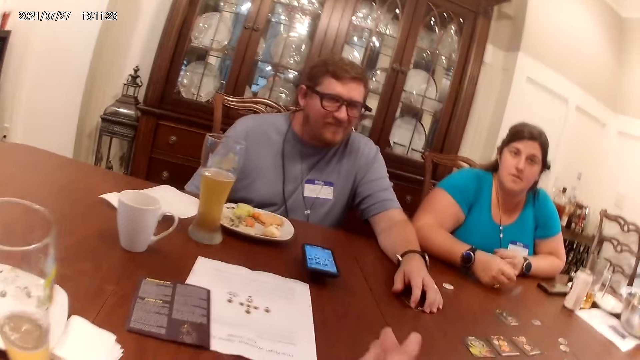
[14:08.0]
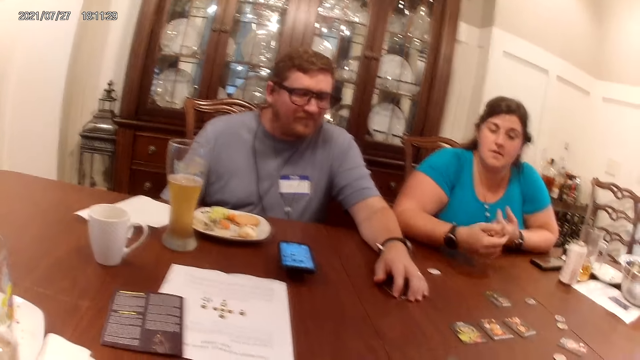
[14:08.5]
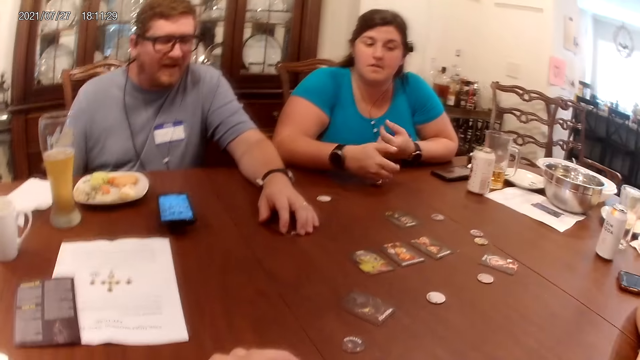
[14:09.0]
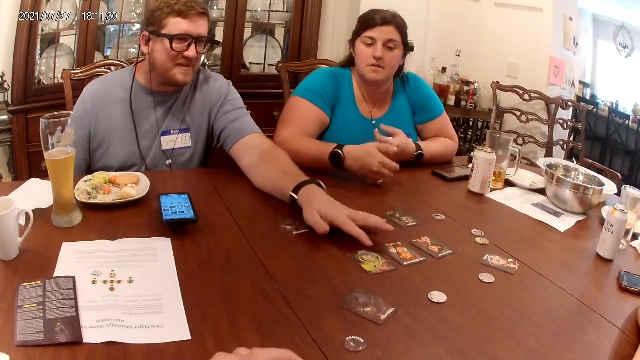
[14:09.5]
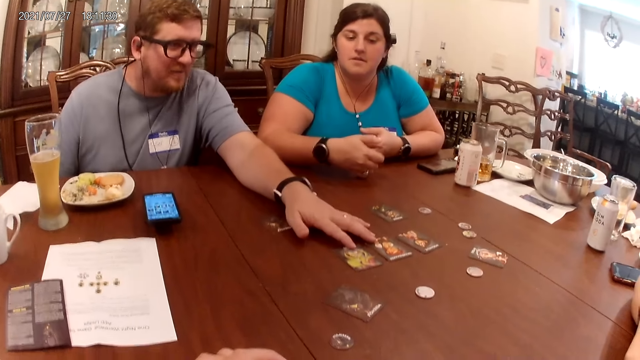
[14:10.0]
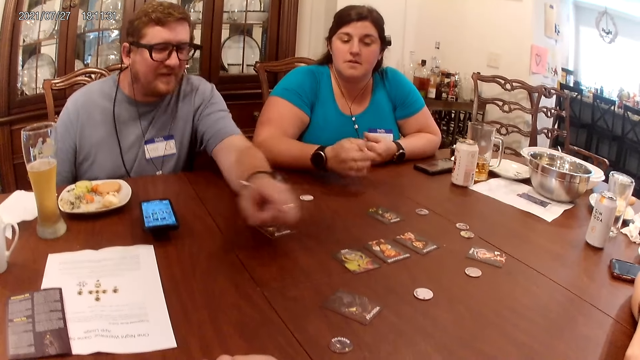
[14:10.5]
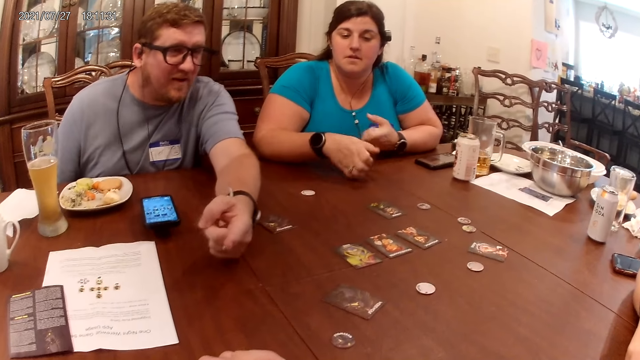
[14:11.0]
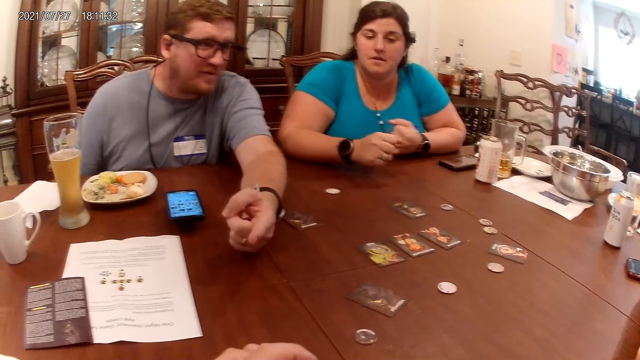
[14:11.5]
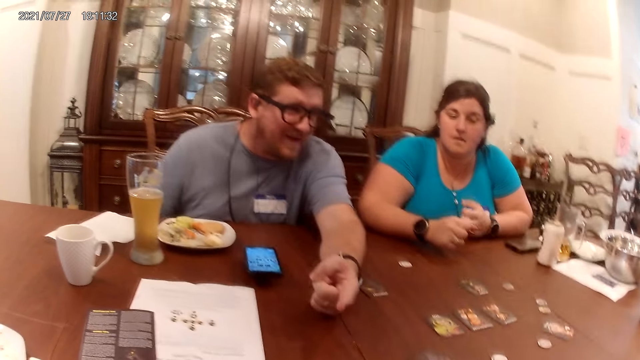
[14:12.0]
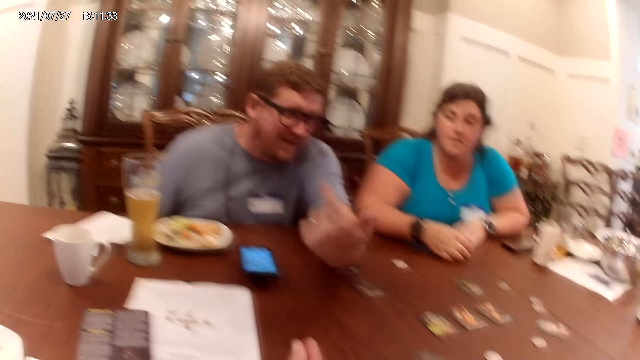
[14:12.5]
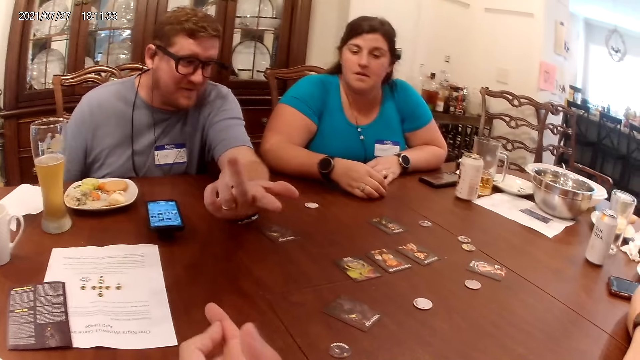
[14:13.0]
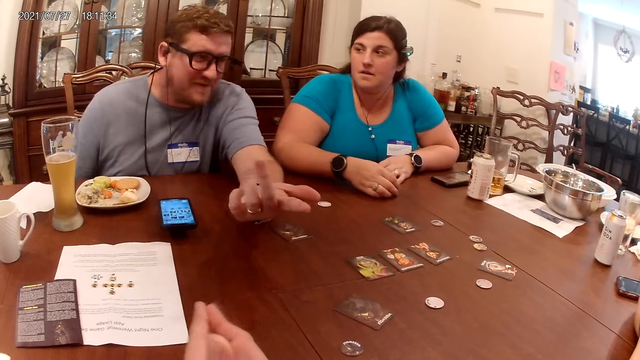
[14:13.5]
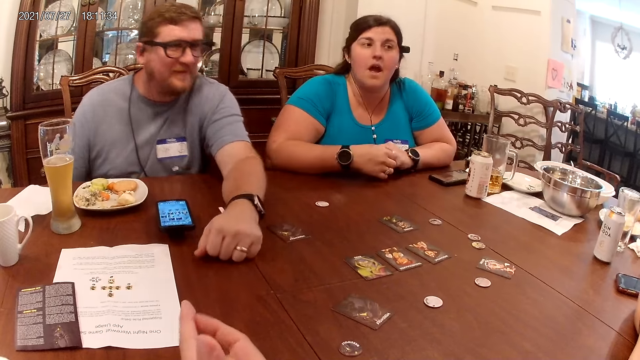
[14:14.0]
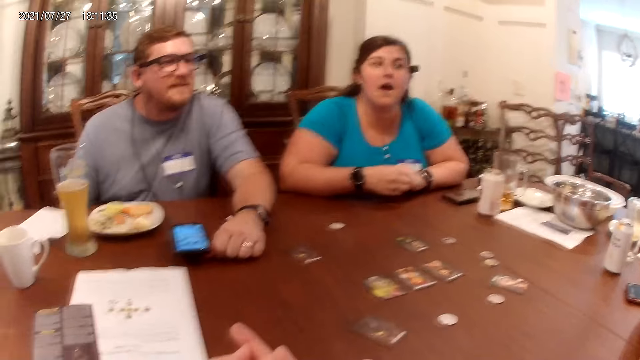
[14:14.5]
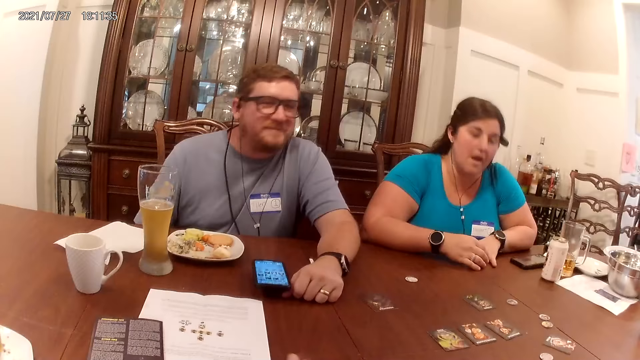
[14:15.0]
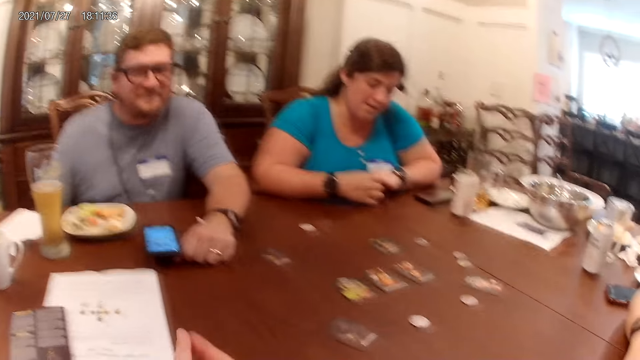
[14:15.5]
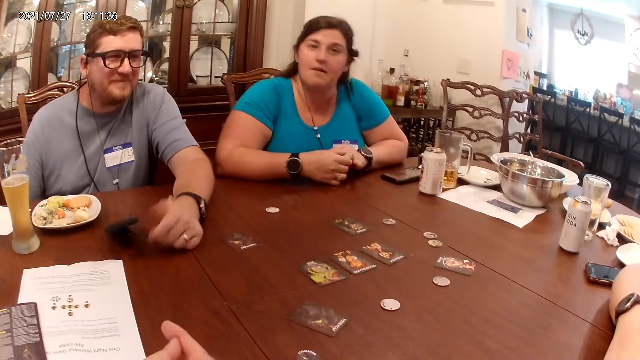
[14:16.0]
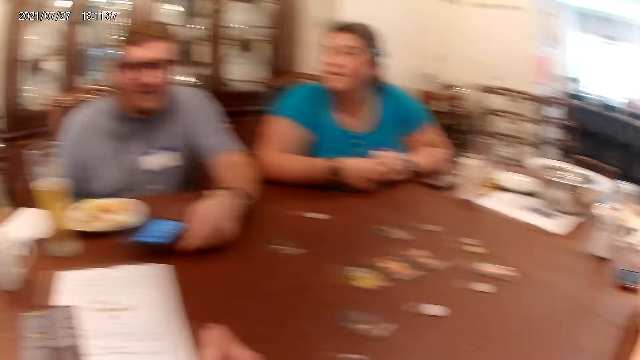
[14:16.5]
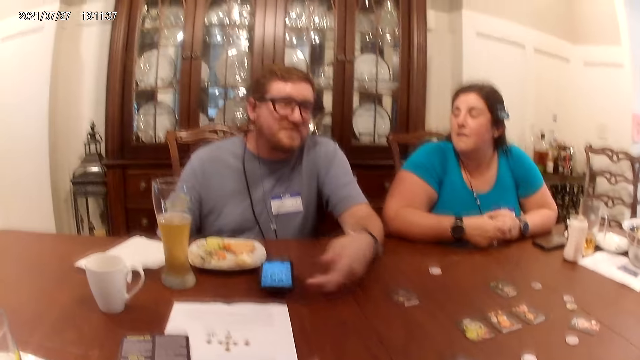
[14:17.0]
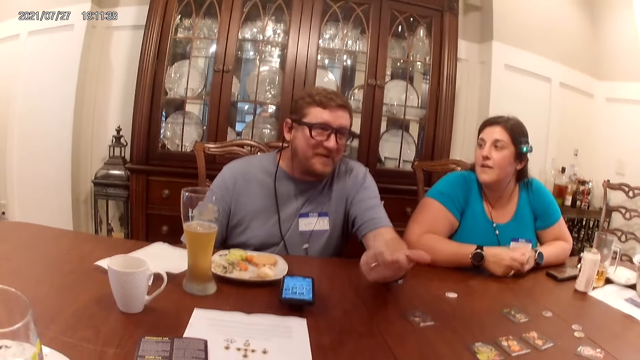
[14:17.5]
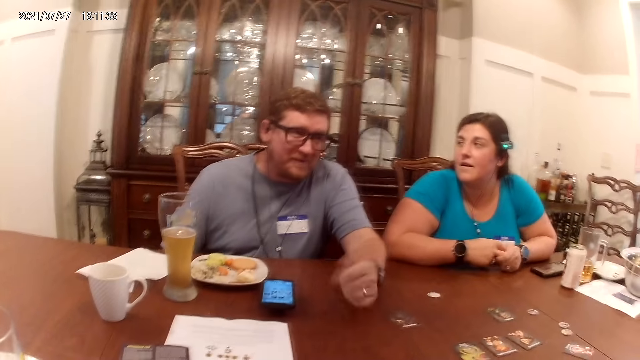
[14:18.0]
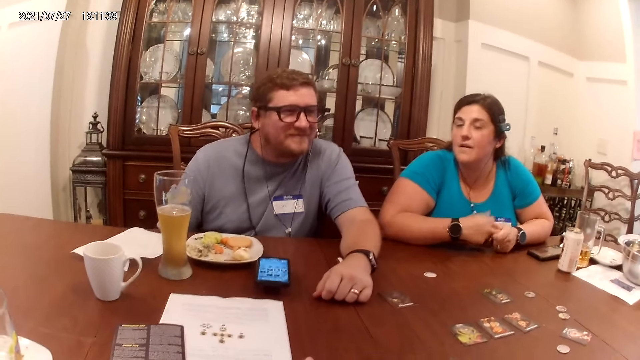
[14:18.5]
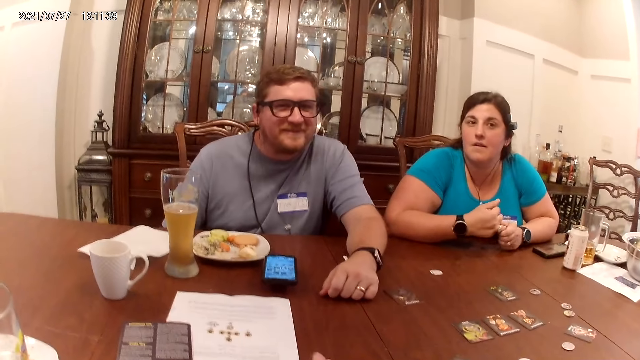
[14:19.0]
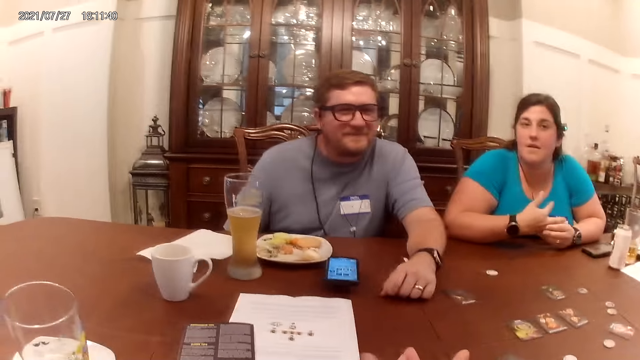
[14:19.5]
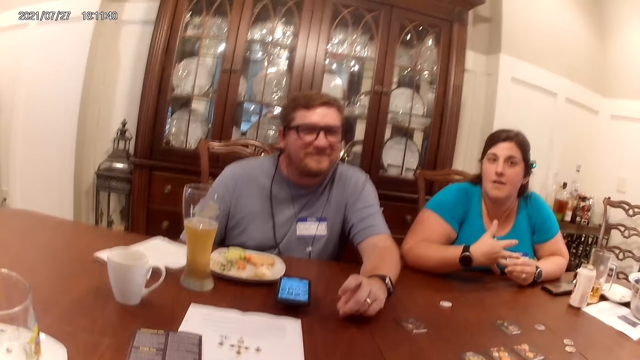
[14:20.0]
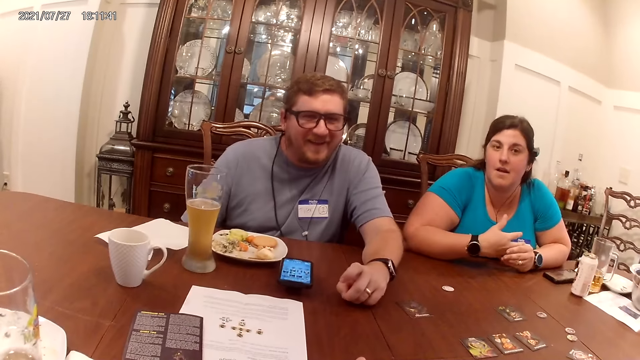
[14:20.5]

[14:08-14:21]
A woman taps her hands on the table. A man holds the cards on the table with his left hand. He points his left hand at the camera wearer. He demonstrates with his left hand. The camera wearer rubs his hands together. The man shakes a phone on the table with his left hand. He adjusts the phone on the table with his left hand. He demonstrates with his left hand. The woman massages her hands. The camera wearer talks to a man.

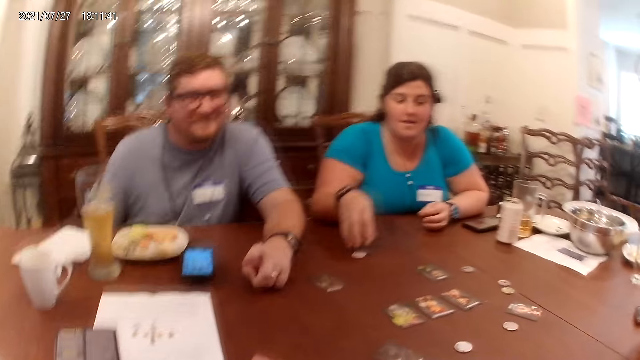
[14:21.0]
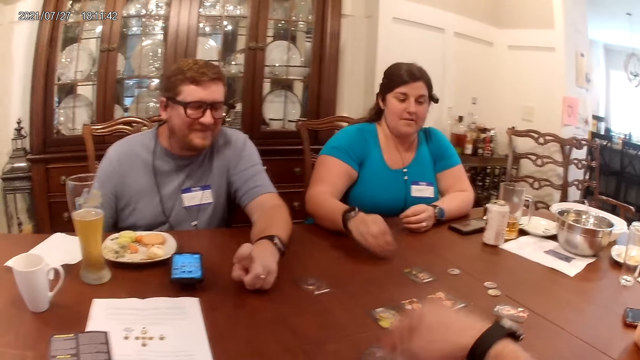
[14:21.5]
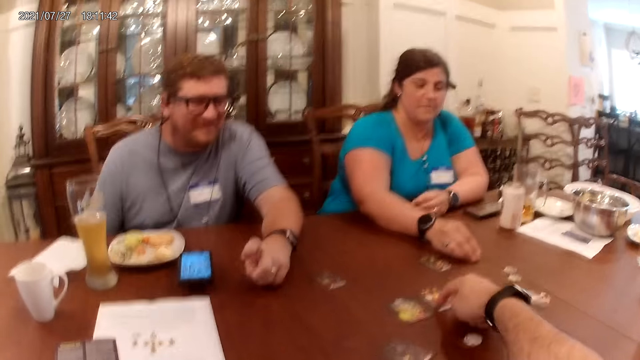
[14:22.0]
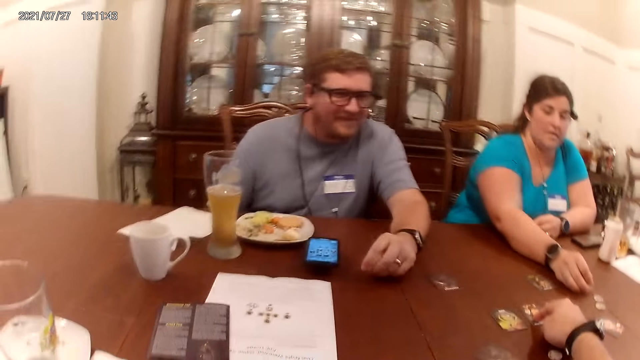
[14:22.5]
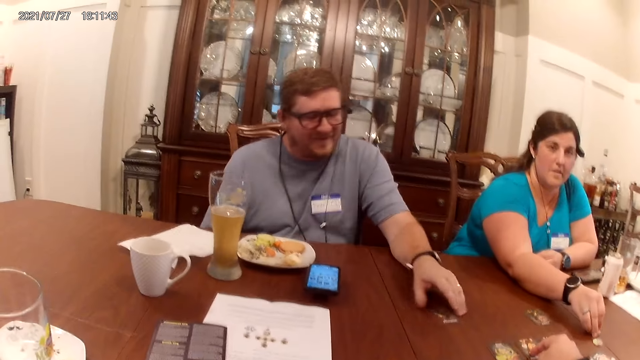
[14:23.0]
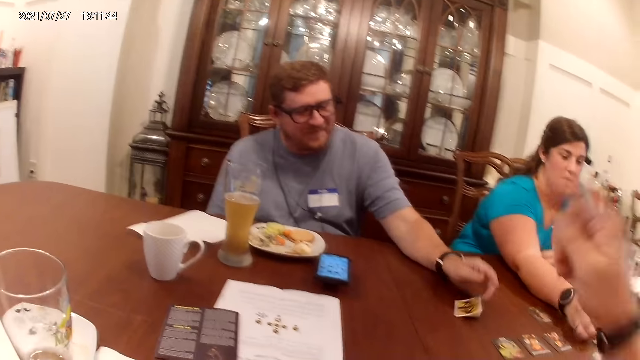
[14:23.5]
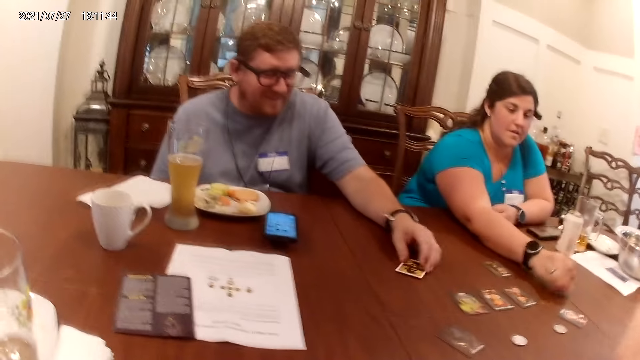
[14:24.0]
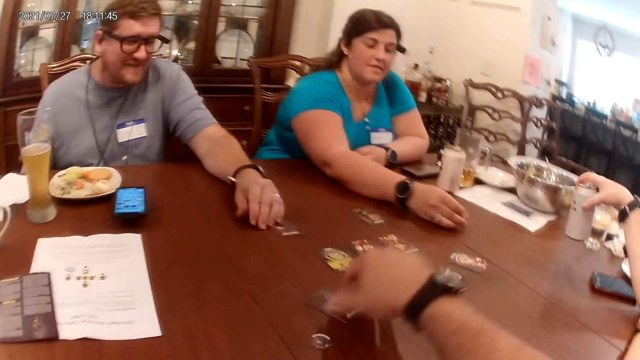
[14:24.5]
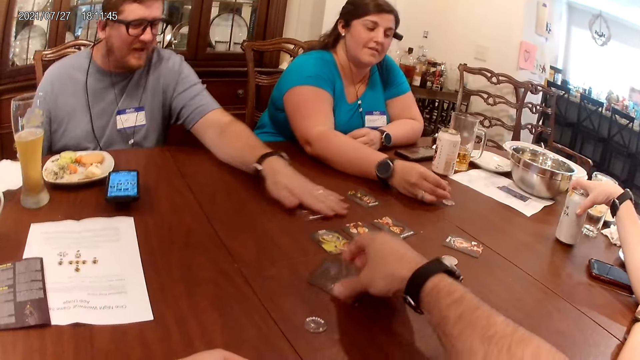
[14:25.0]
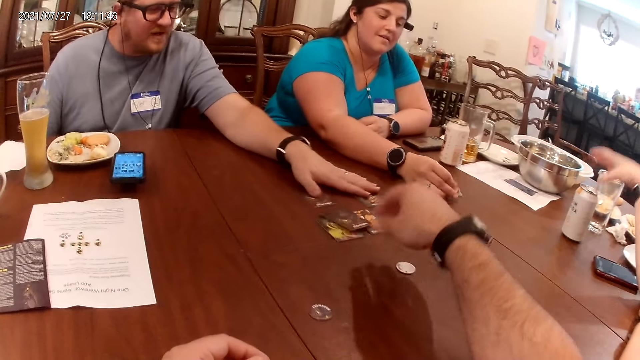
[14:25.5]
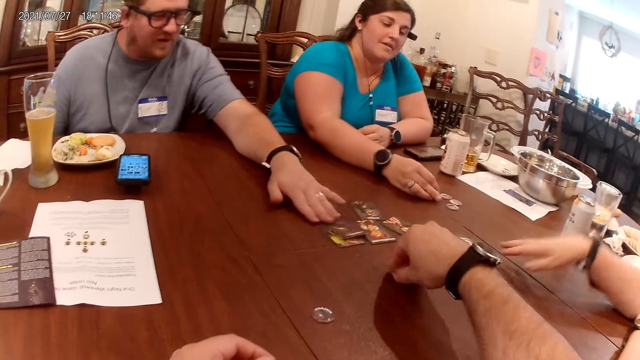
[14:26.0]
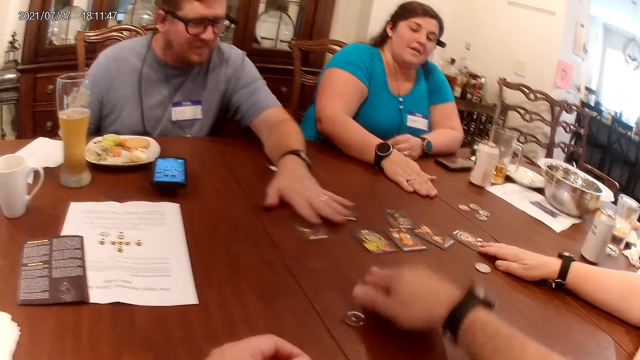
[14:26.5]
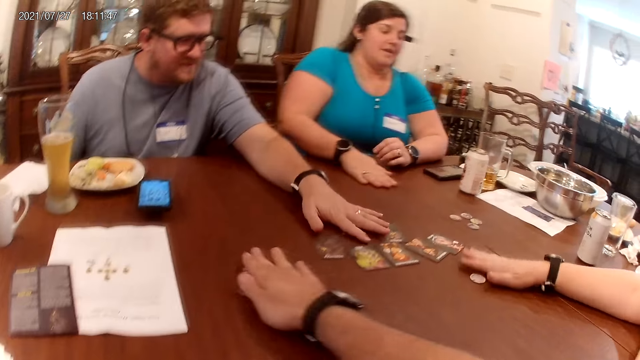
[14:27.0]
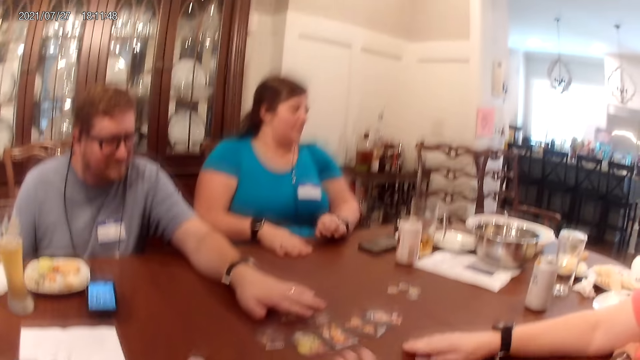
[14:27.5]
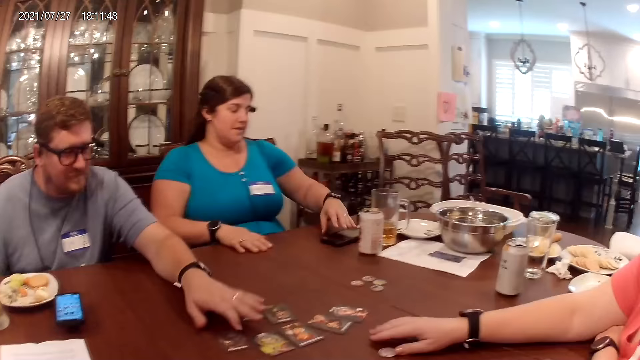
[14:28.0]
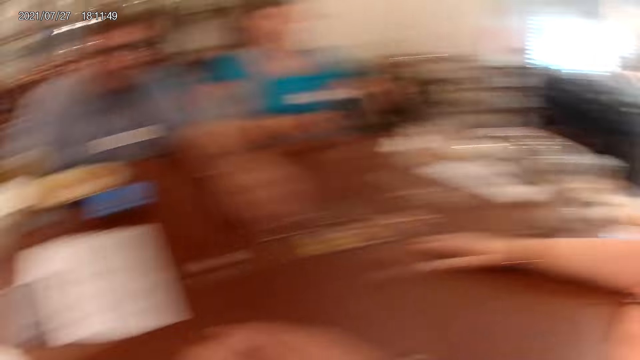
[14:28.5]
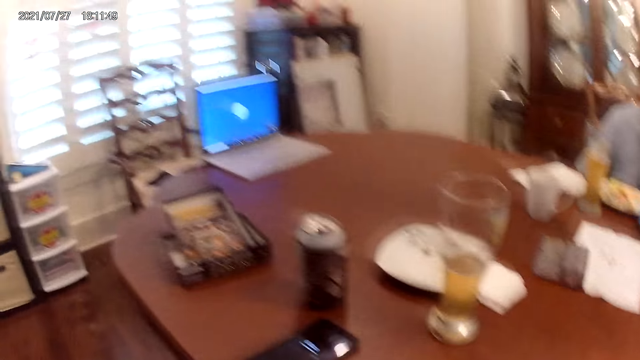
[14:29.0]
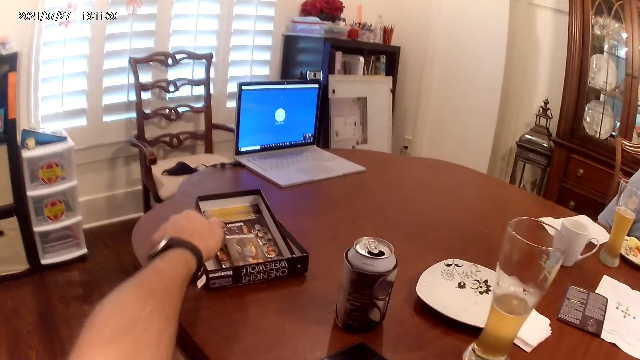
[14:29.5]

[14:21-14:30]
A woman moves some role tokens on the table with her right hand. The camera wearer taps his right hand on the cards on the table. A man flips the card on the table with his left hand. The camera wearer raises his right hand. The man flips the card on the table with his left hand. The woman drops the role token in her right hand on the table. Another woman drops a can in her right hand on the table. The man moves the card on the table with his left hand. The camera wearer holds the card. He lifts the card on the table with his right hand. He throws the card in his right hand on the table. The man moves the cards on the table with his left hand. The camera wearer lifts the role token on the table with his right hand. The man moves the card on the table with his left hand. The other woman moves the card on the table with her right hand. The camera wearer drops the role token in his right hand on the table. The man moves the card on the table with his left hand. The camera wearer moves the role tokens on the table with his right hand. The first woman holds a phone on the table with her left hand. The man holds the card on the table with his left hand.
